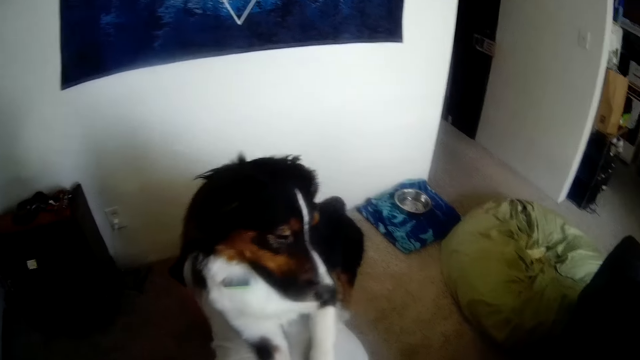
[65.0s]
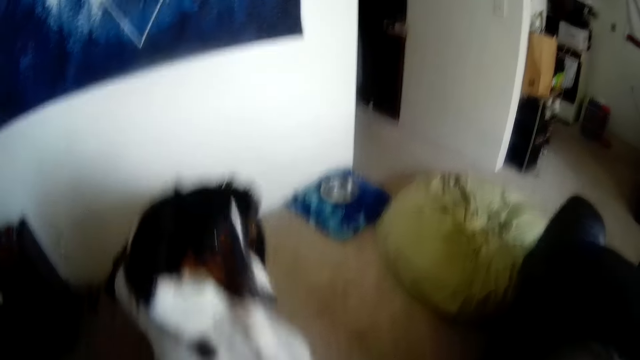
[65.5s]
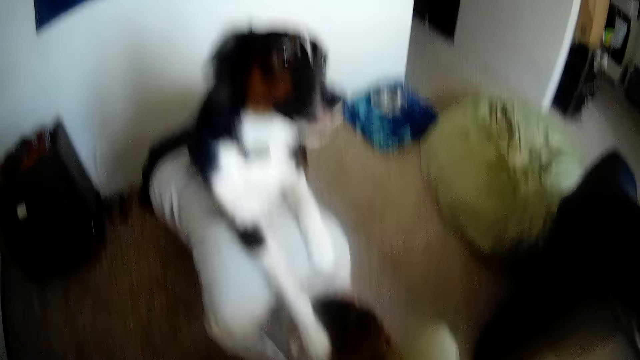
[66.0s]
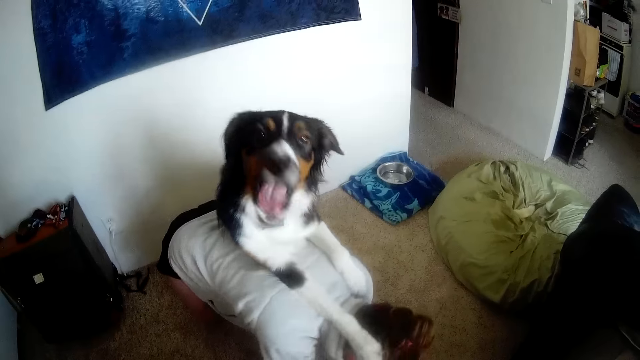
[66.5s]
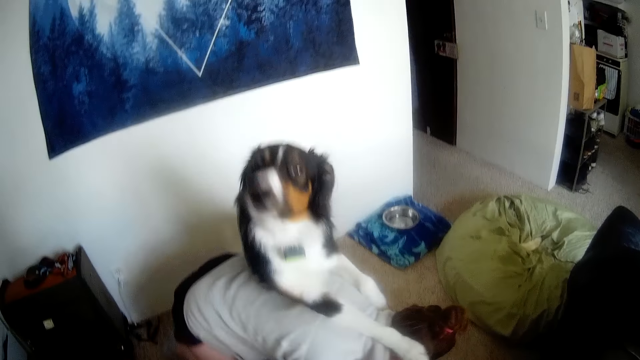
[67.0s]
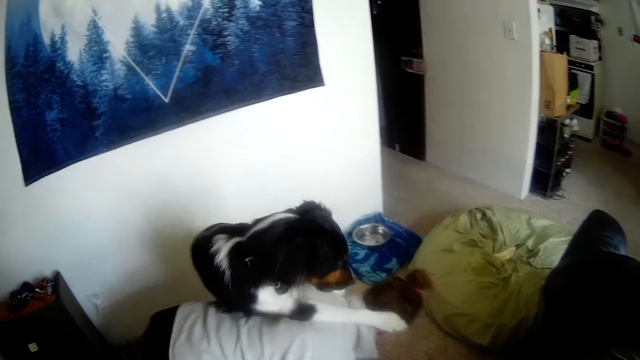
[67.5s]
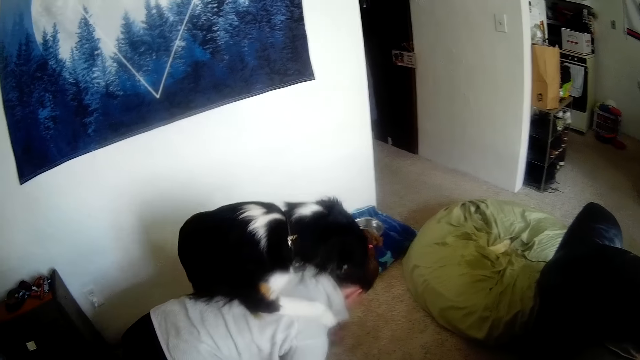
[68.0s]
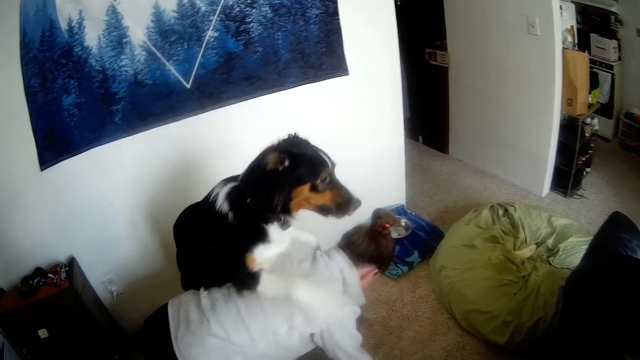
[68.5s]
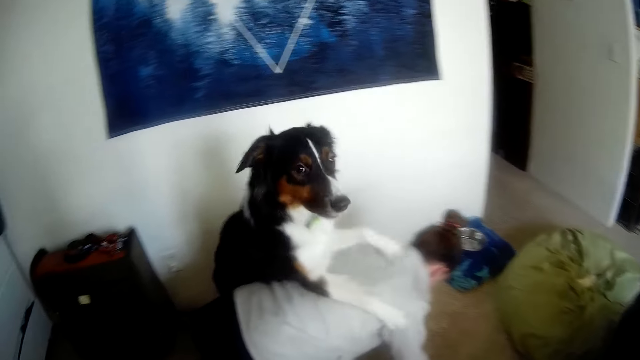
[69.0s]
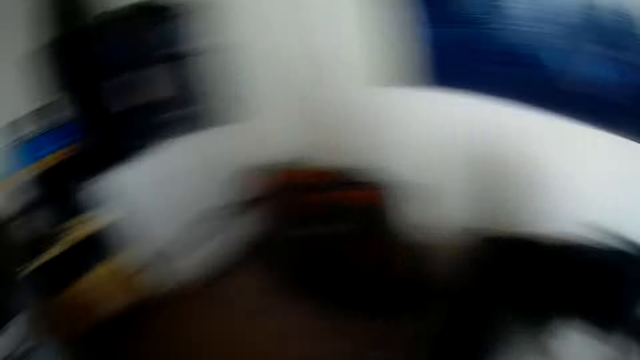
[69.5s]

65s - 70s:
The camera wearer takes his right hand off the dog's mouth. He looks at the dog. The woman turns around with the dog resting his back.

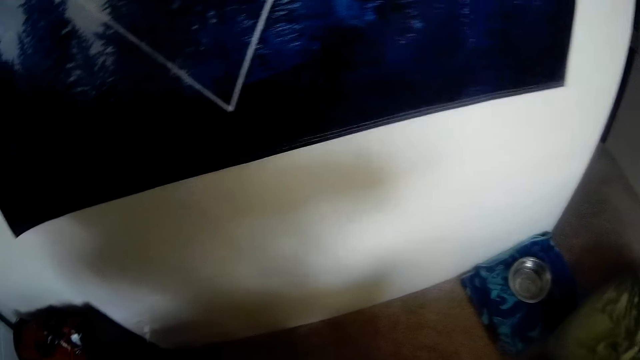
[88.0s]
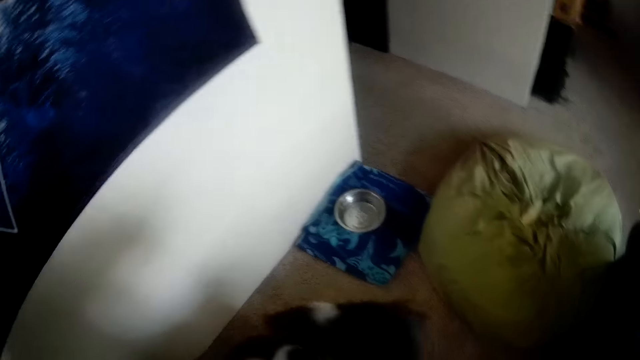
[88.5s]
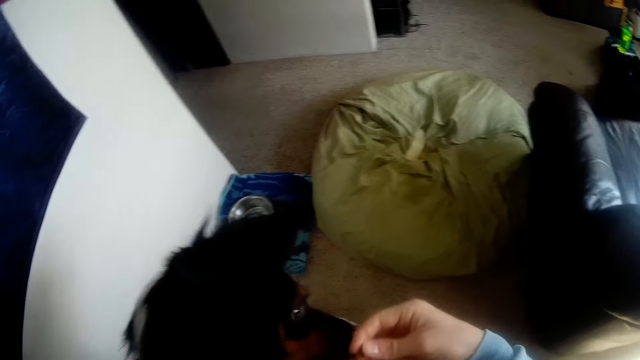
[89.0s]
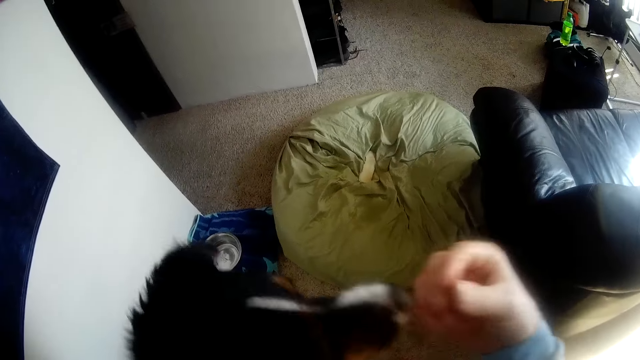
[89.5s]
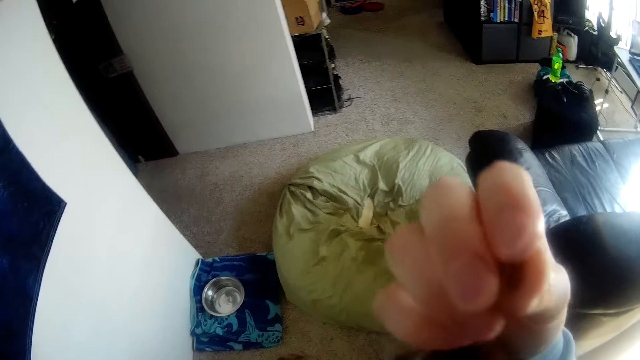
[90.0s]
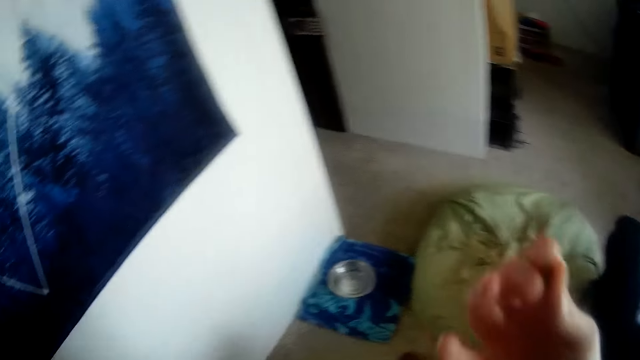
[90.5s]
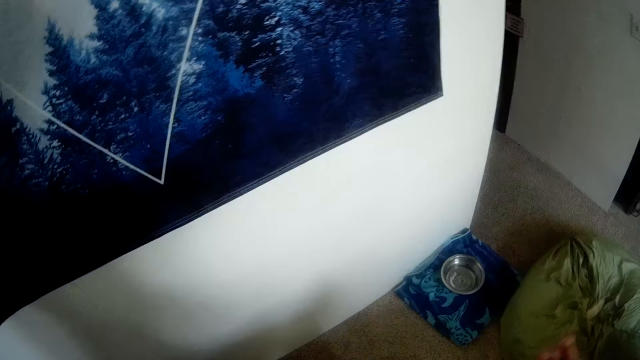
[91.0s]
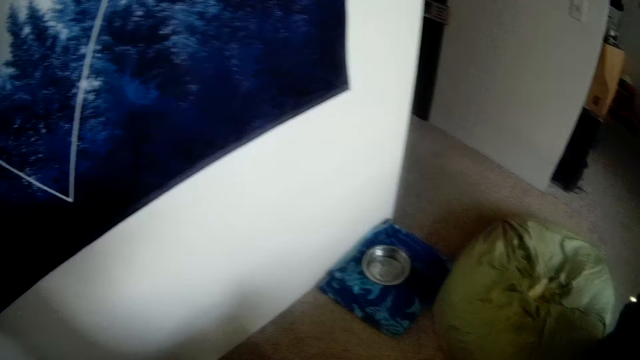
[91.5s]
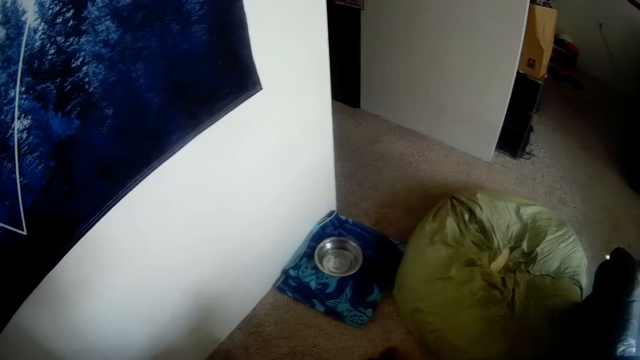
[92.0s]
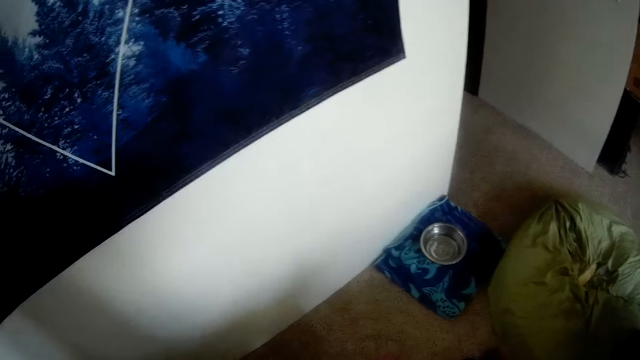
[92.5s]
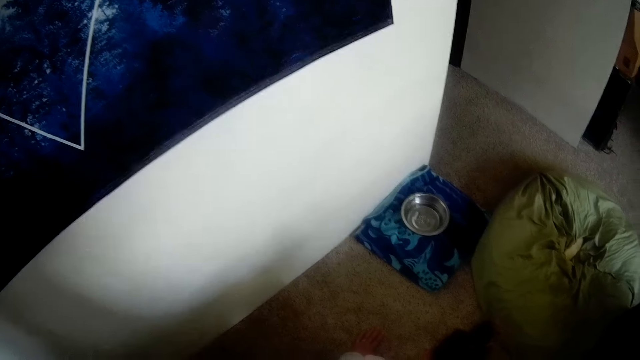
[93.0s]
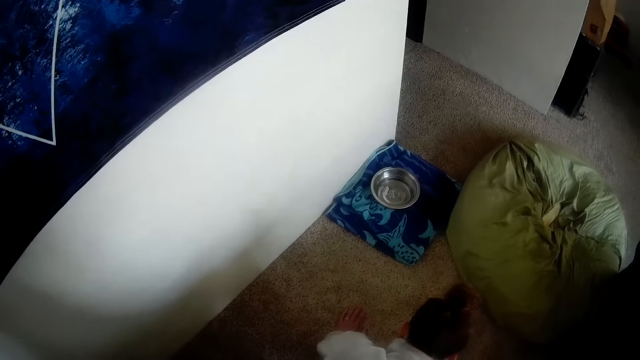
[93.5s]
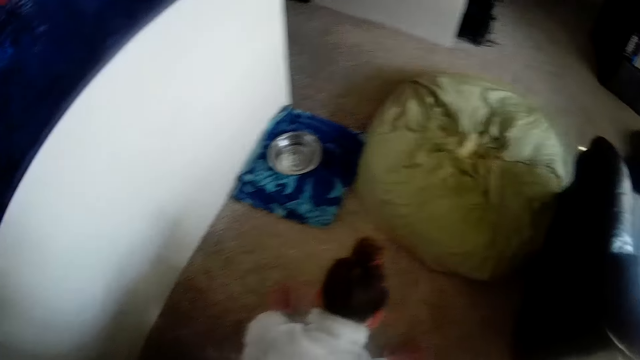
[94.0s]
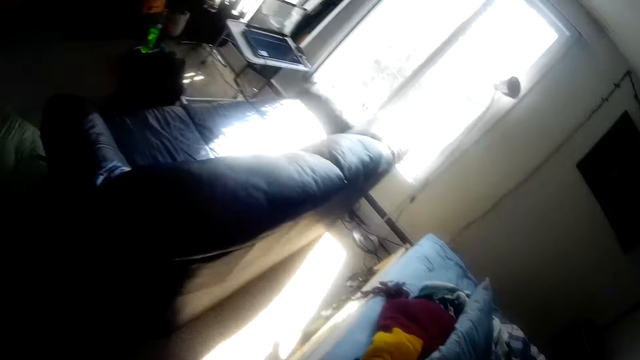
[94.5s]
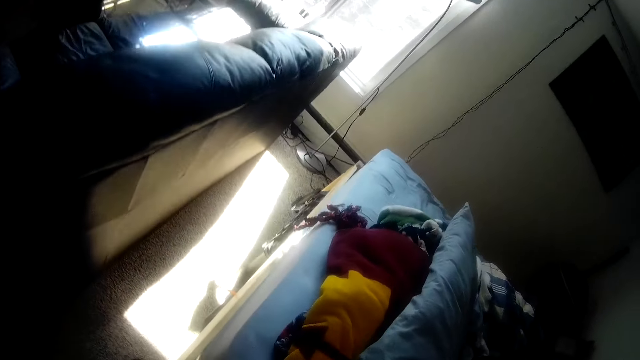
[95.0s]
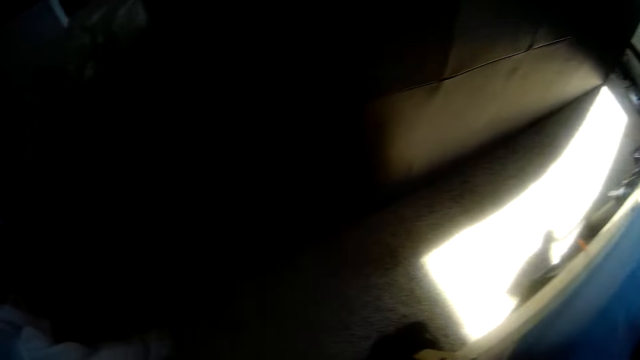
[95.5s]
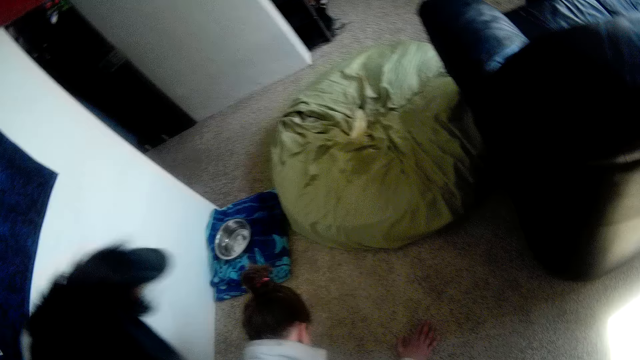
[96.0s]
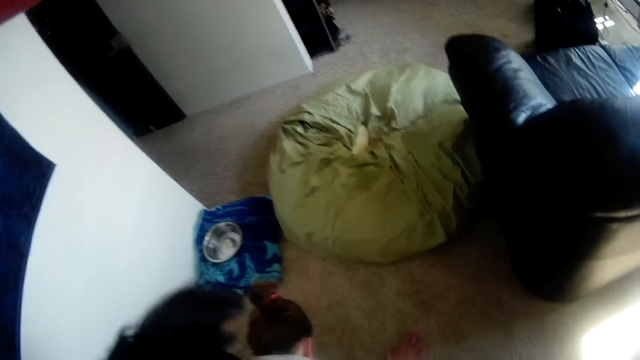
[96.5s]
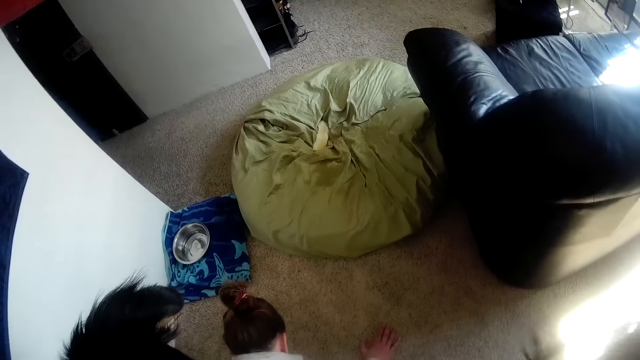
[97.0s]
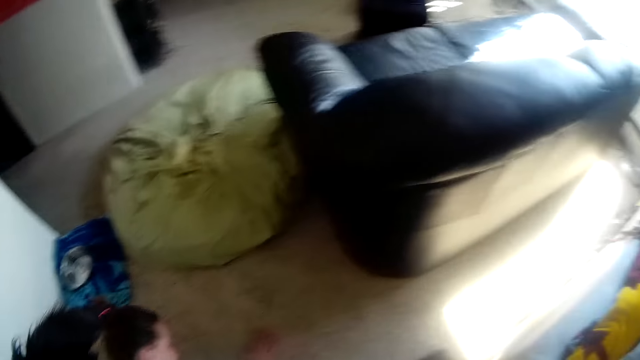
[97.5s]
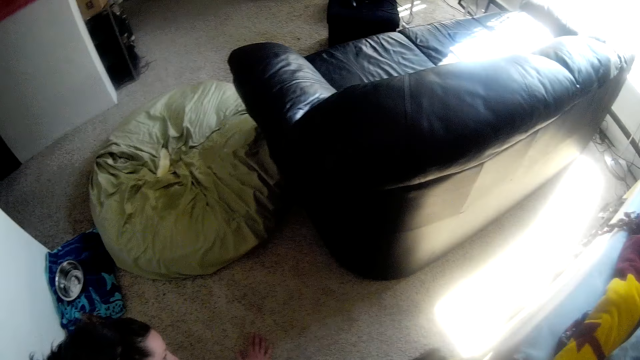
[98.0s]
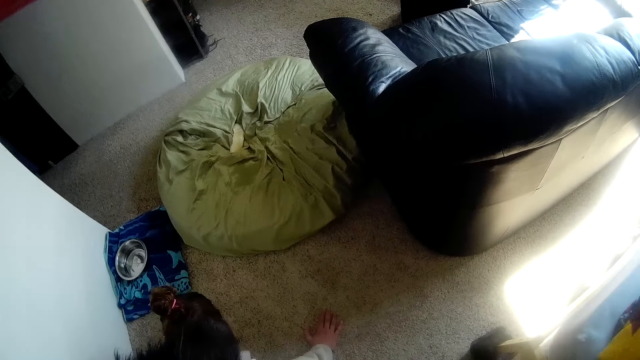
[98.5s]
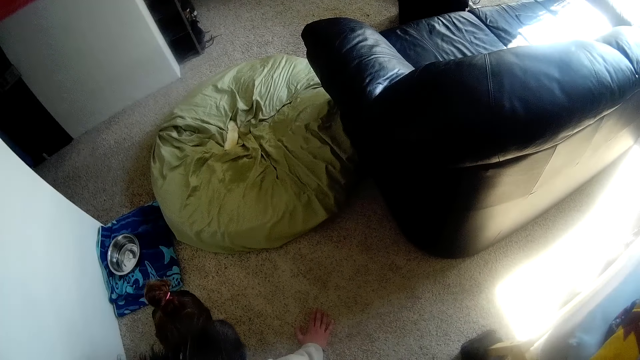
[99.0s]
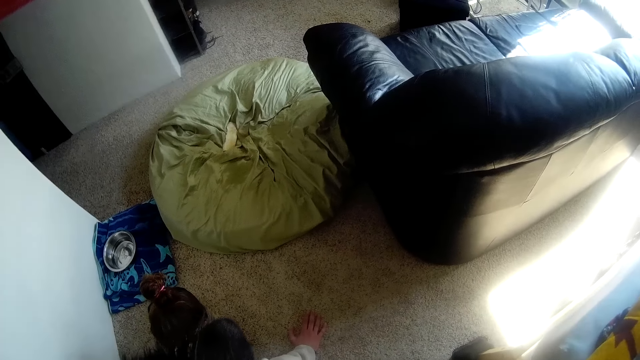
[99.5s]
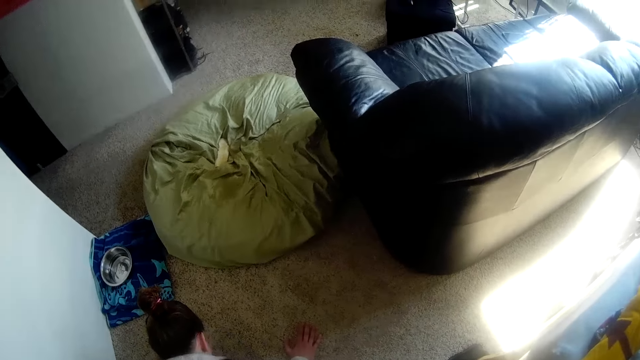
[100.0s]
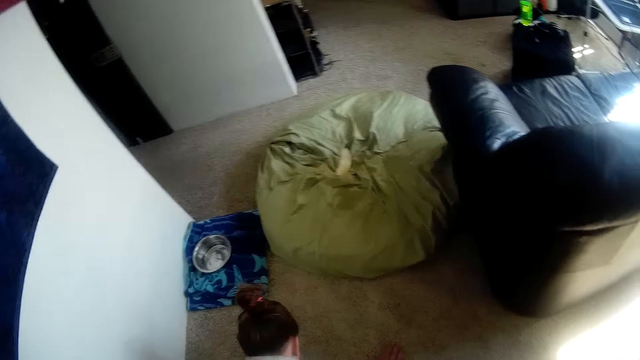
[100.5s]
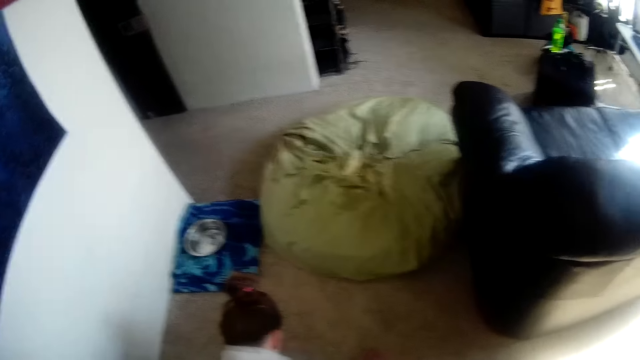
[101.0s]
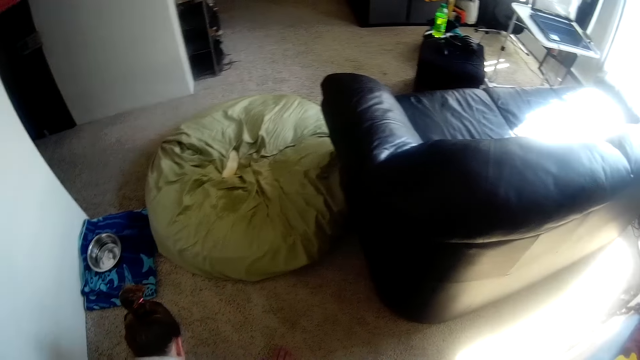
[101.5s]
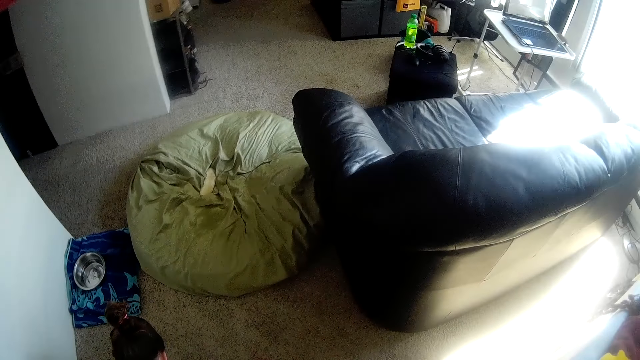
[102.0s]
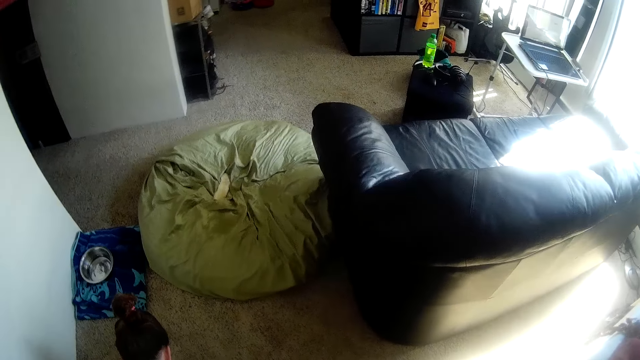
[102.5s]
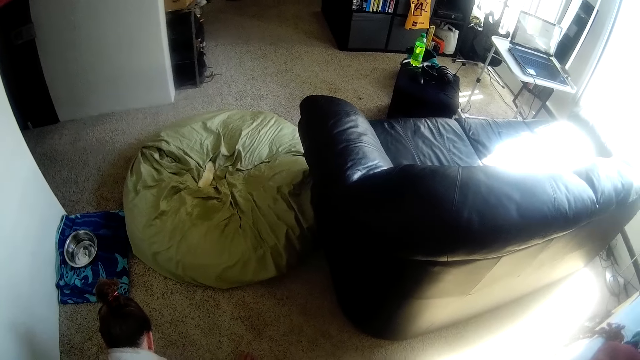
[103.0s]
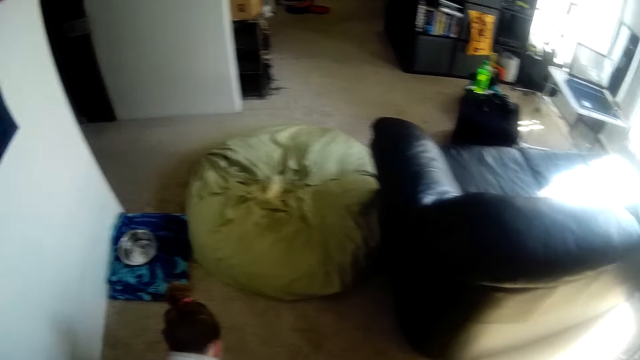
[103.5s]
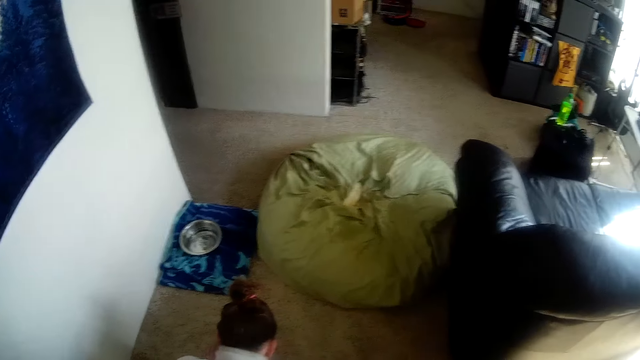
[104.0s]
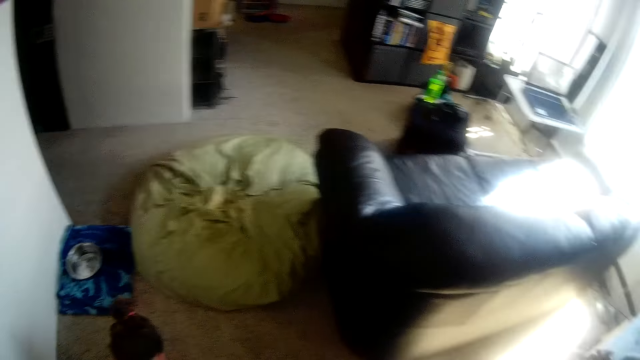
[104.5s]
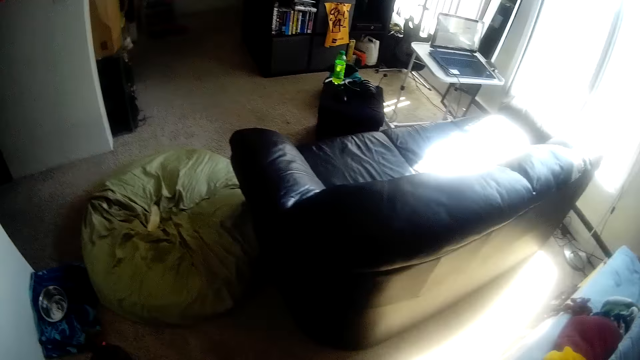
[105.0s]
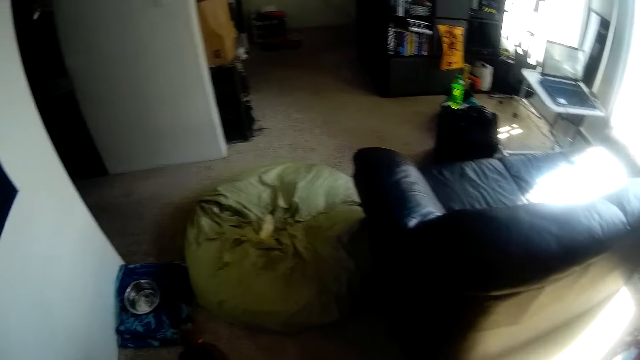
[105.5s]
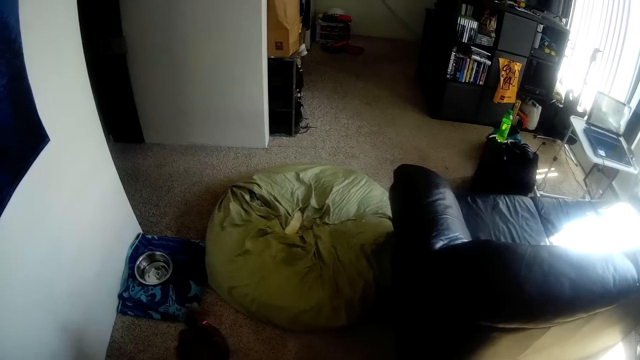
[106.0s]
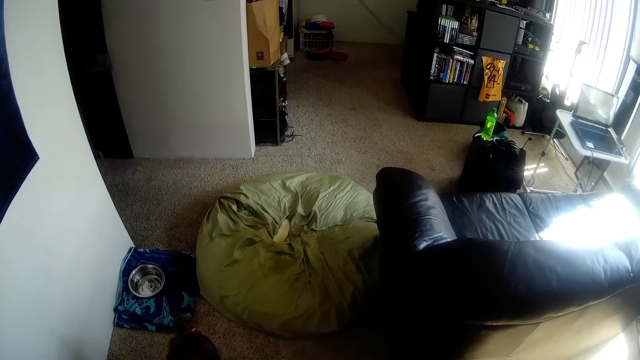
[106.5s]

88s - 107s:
The camera wearer plays with the dog. They look around the room.
